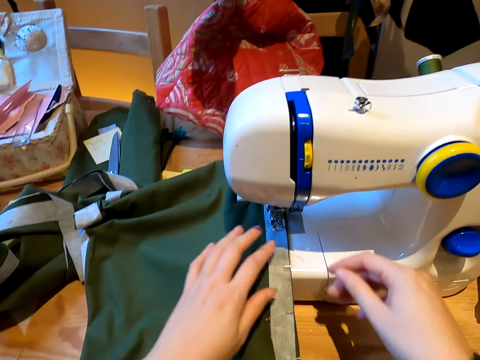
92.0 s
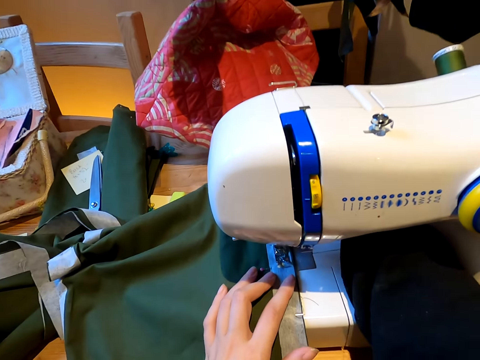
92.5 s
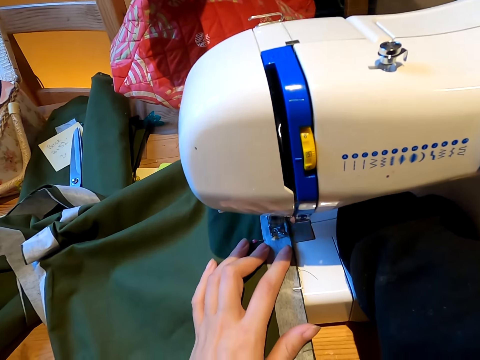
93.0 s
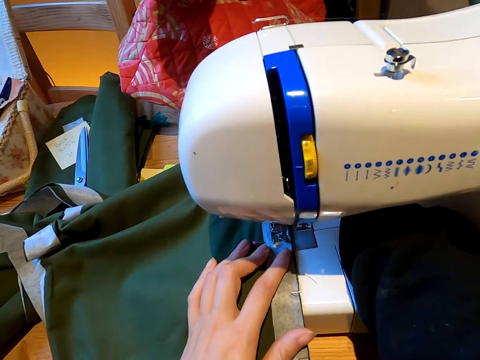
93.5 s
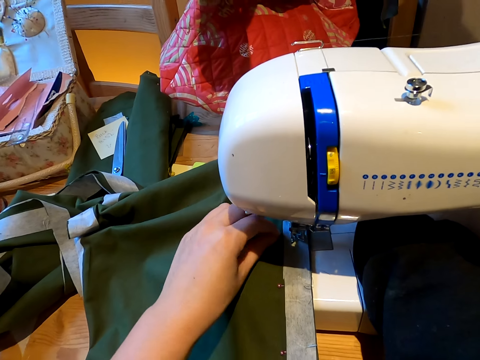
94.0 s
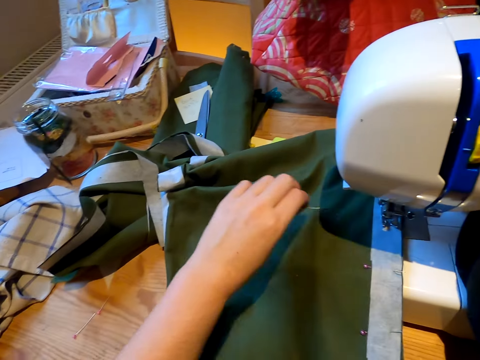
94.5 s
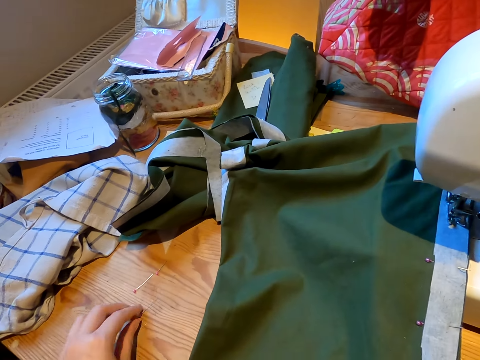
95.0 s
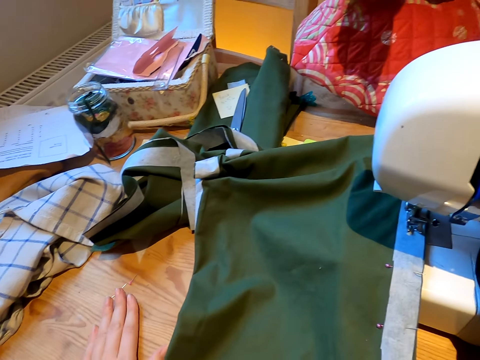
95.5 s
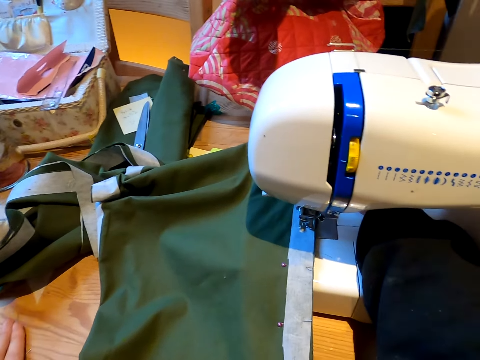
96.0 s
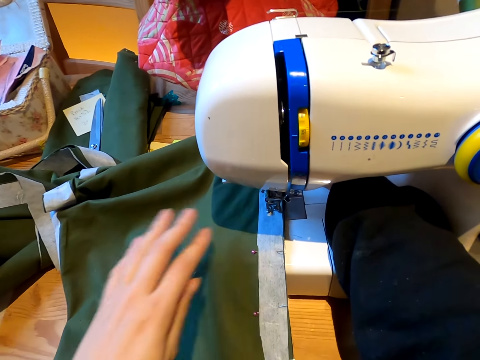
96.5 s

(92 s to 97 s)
The camera wearer sews the cloth with a sewing machine. They remove the office pin from the cloth. They place the office pin on the table.

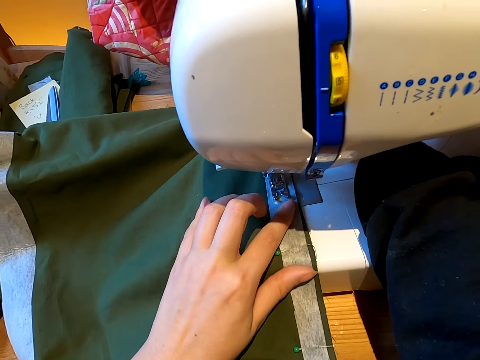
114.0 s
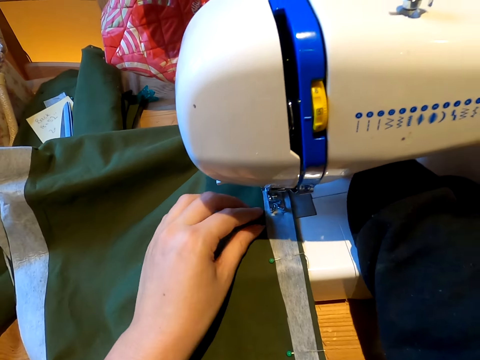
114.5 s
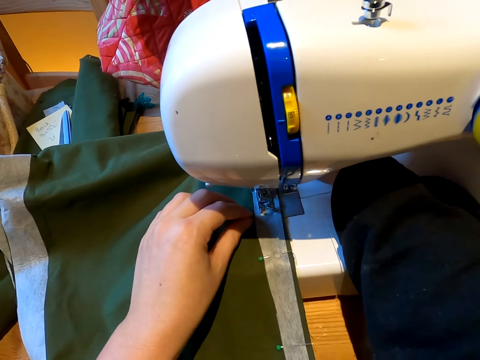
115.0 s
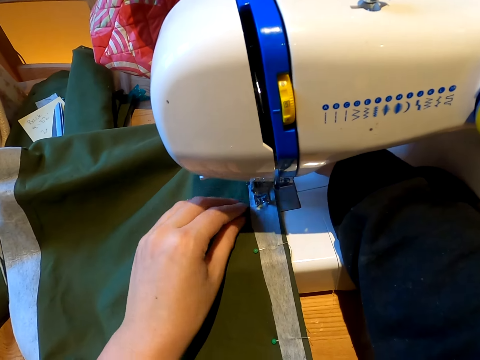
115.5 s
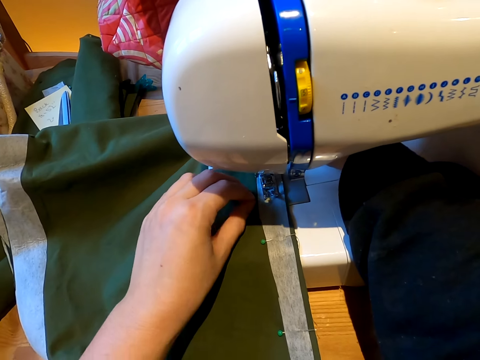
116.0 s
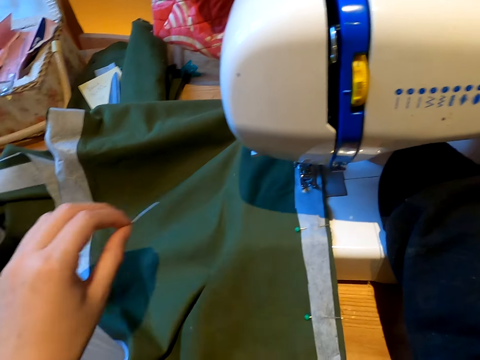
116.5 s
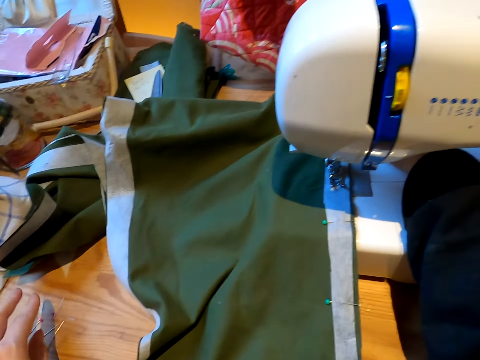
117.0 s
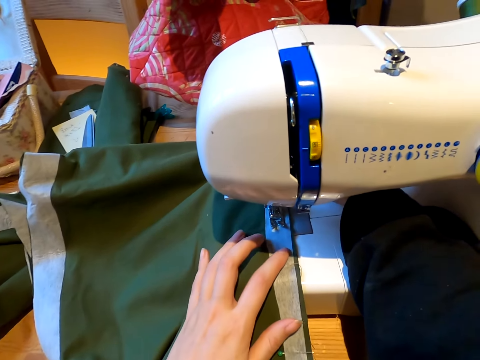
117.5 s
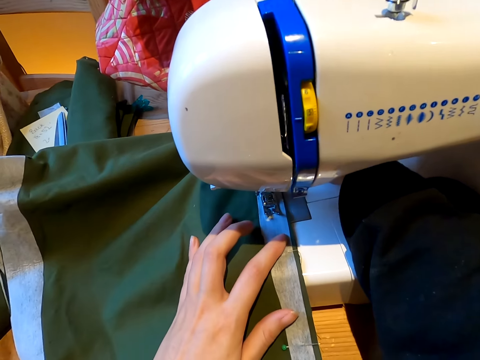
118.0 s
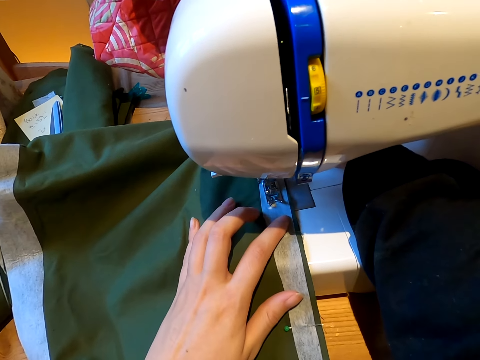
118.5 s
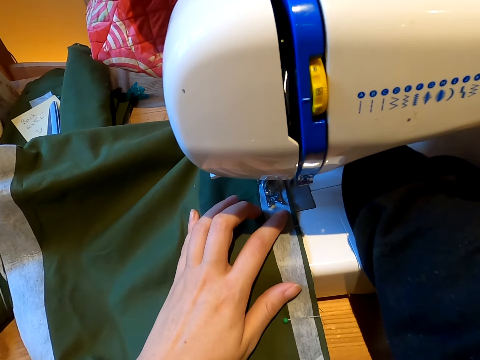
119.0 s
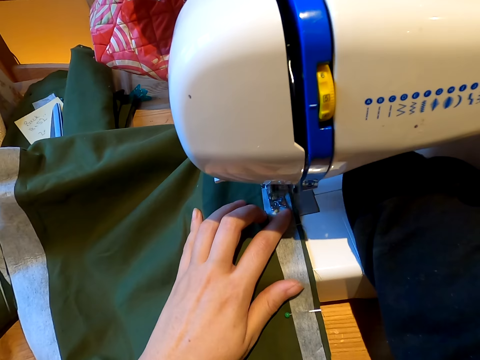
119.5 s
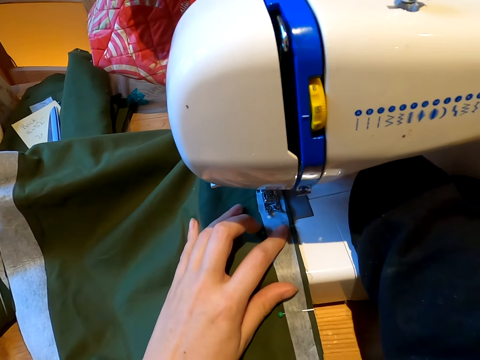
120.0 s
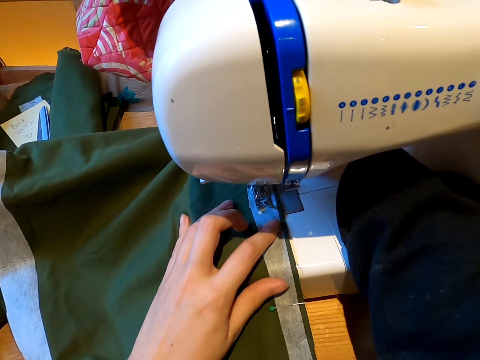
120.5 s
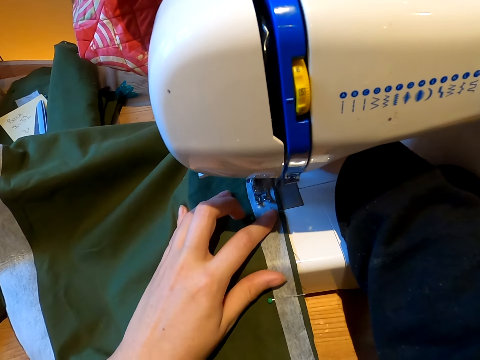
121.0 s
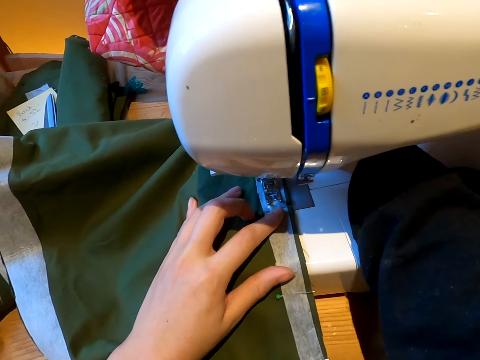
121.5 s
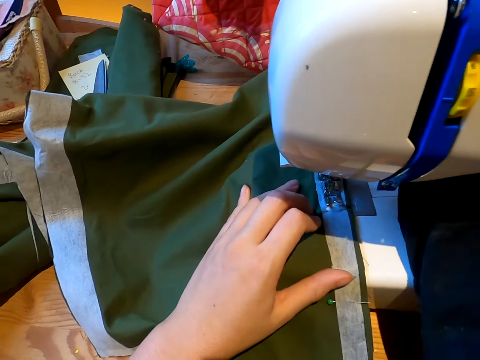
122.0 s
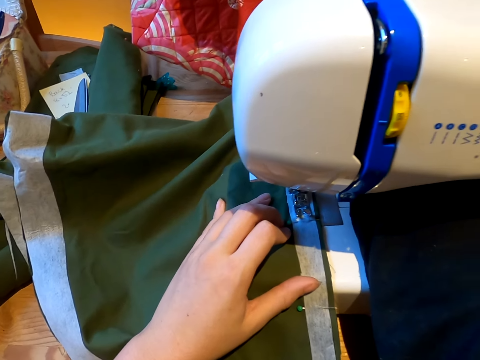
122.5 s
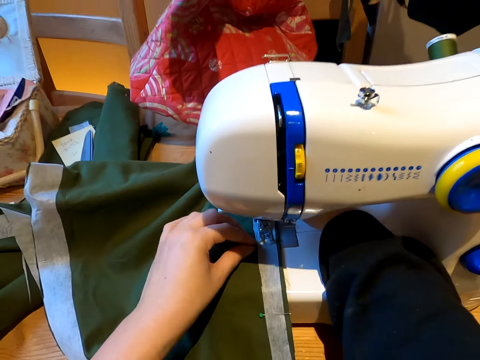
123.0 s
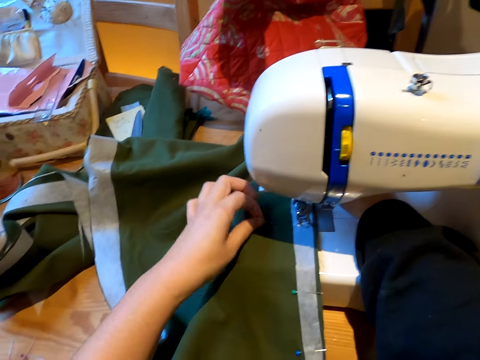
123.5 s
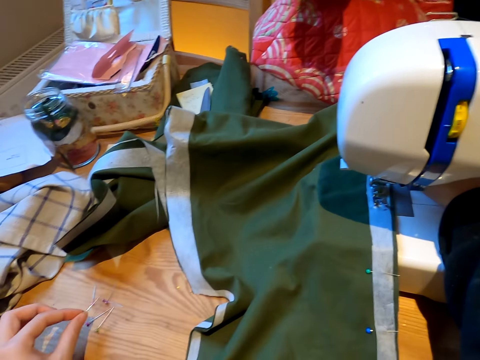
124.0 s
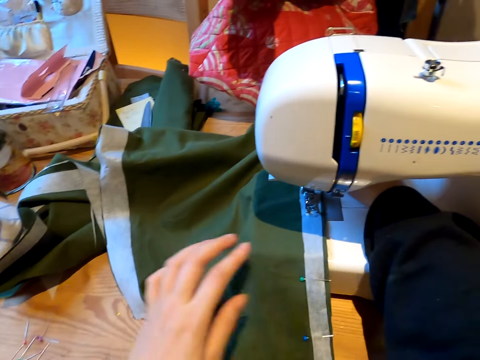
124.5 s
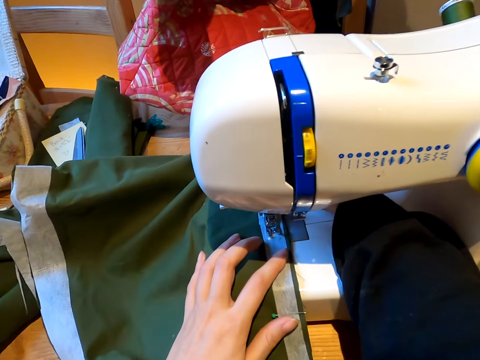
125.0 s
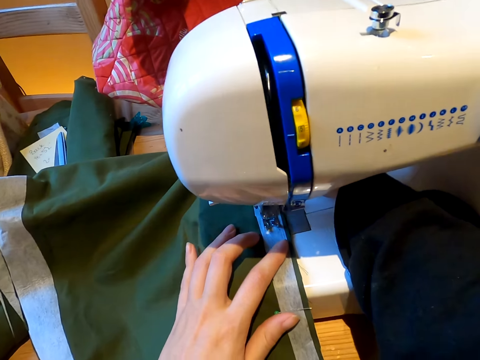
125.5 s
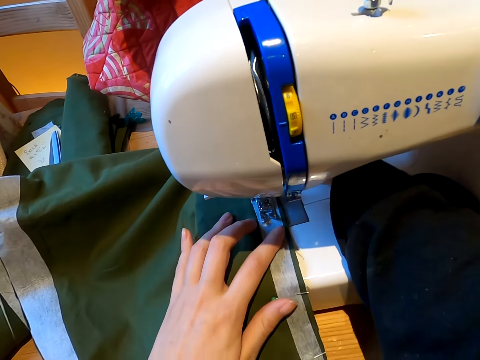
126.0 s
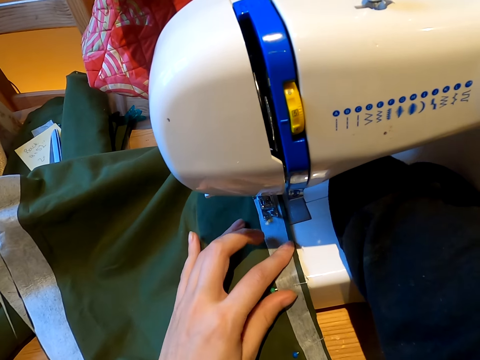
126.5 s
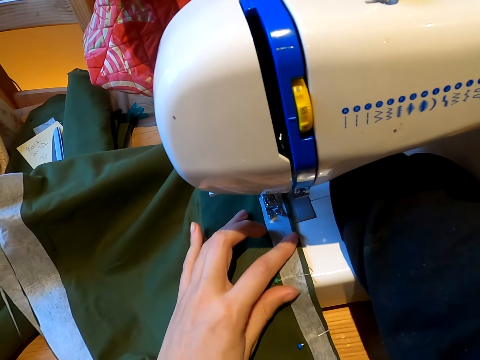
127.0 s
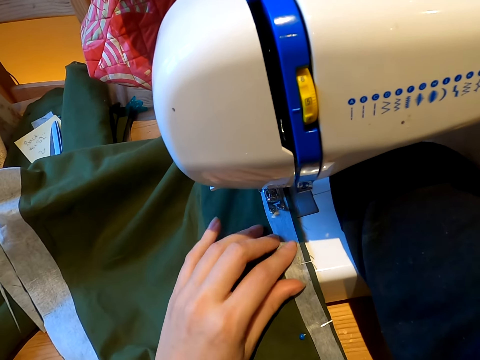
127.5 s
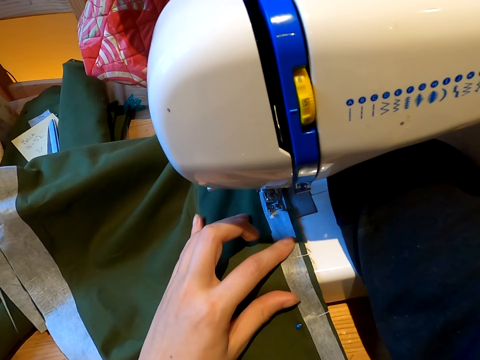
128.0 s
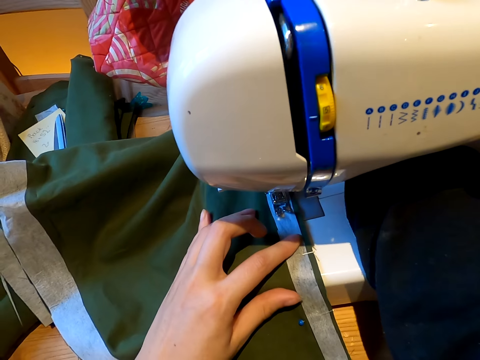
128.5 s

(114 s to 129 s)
The camera wearer removes the office pin from the cloth. They sew the cloth with a sewing machine. They sew the cloth again. They remove the office pin from the cloth. They place the office pin on the table. They sew the cloth with the sewing machine.

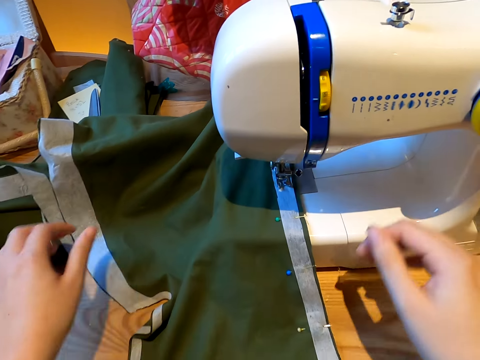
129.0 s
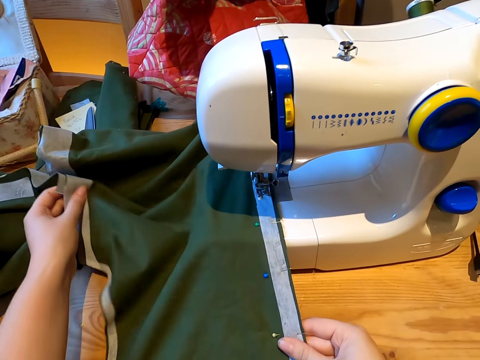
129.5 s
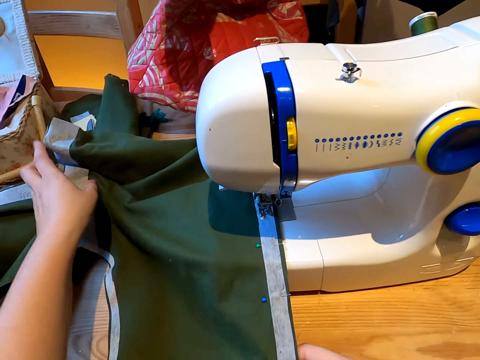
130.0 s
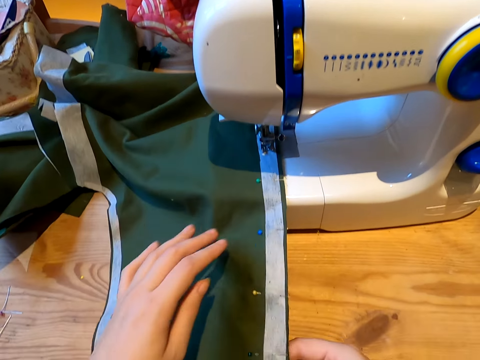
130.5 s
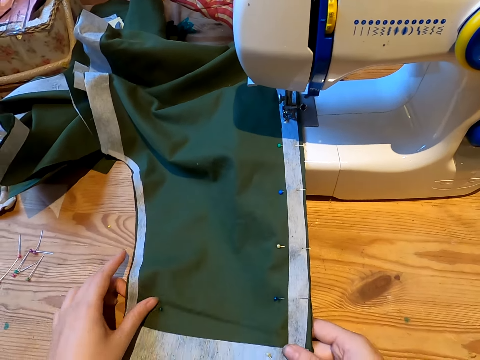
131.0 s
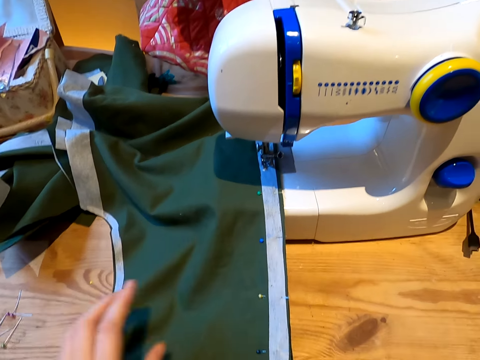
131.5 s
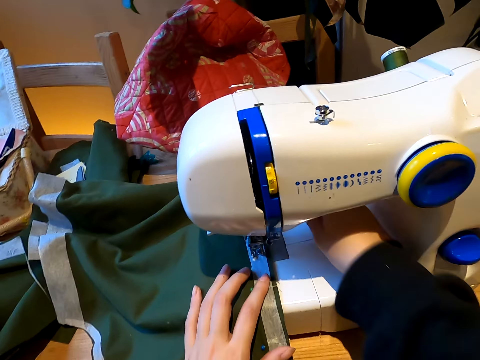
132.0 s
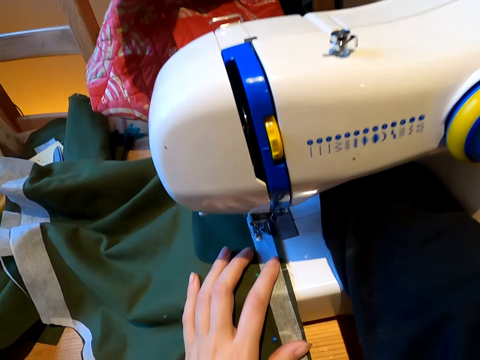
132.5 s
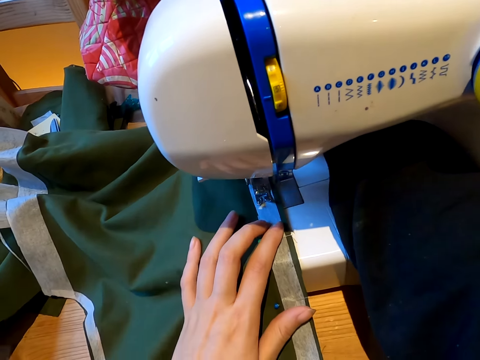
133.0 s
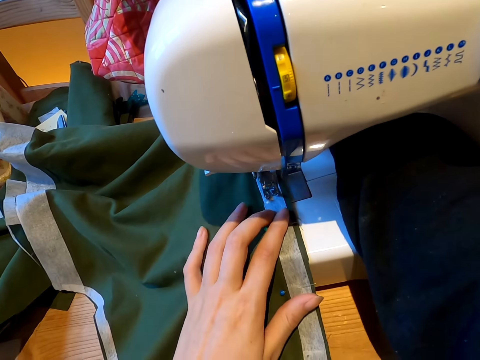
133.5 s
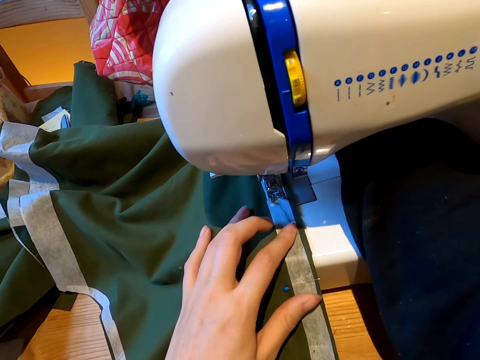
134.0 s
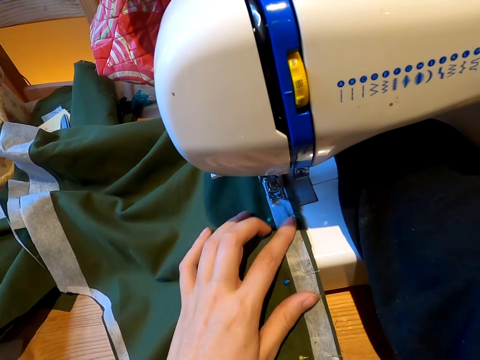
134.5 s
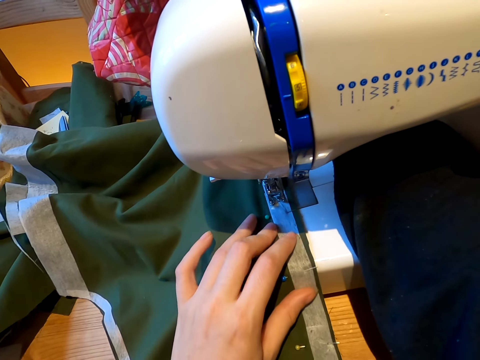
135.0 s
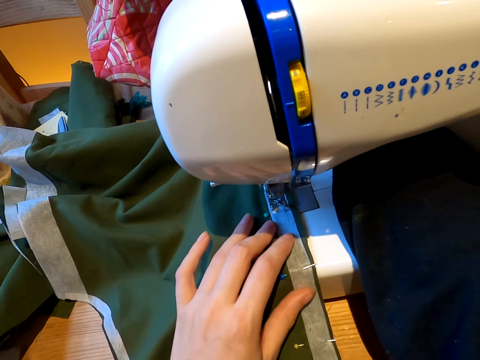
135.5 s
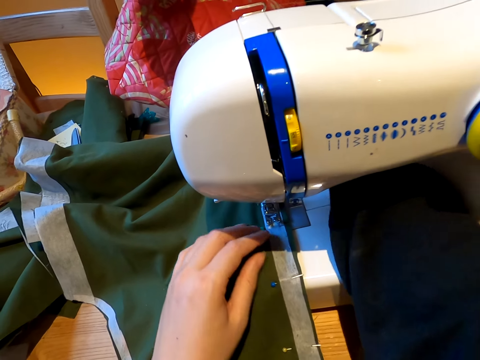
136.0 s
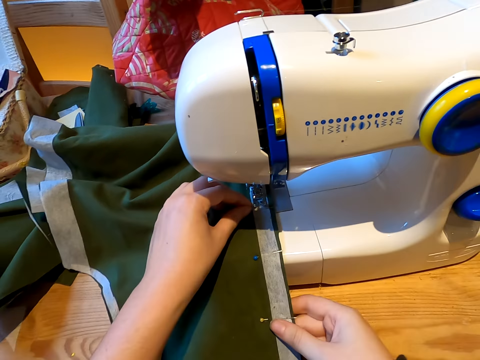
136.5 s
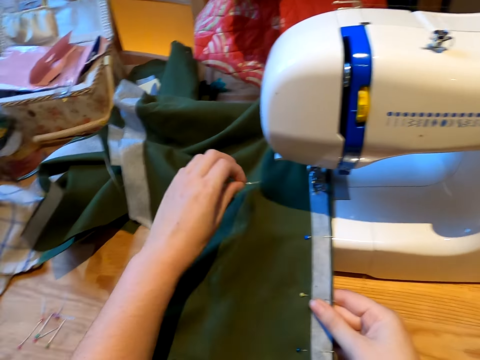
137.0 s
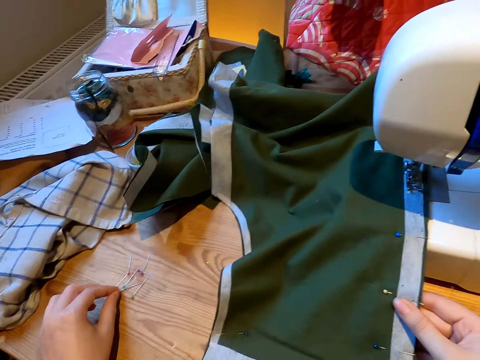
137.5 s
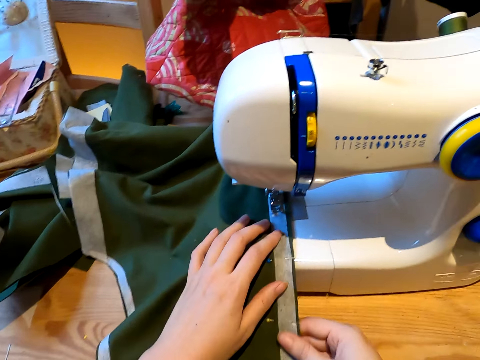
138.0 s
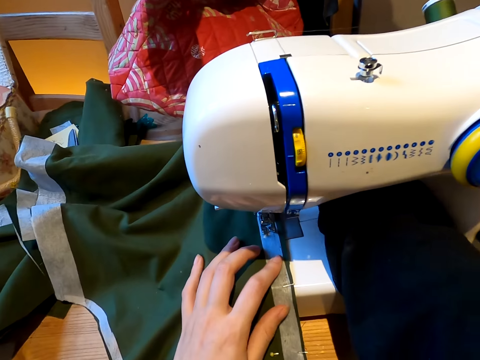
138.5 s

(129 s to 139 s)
The camera wearer holds a piece of cloth. They stretch the cloth. They sew the cloth with a sewing machine. They remove the office pin from the cloth. They place the office pin on the table.
